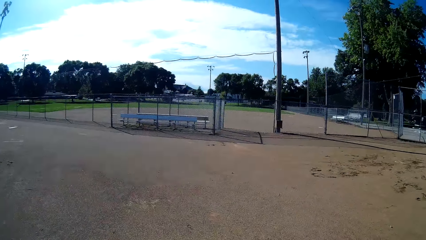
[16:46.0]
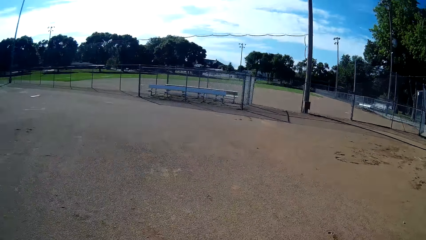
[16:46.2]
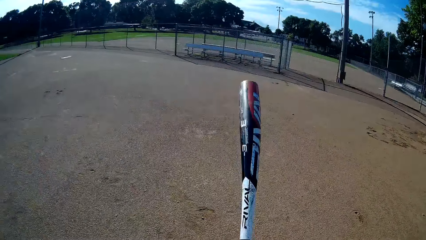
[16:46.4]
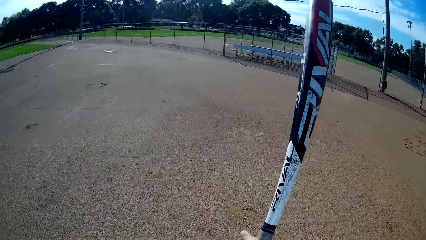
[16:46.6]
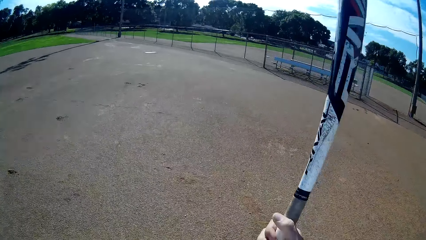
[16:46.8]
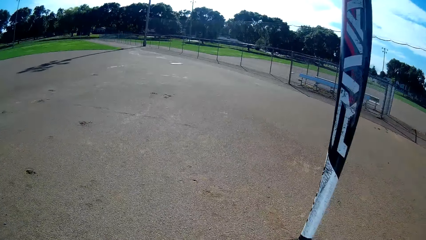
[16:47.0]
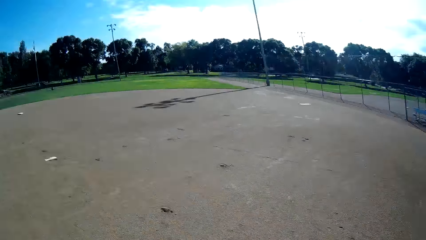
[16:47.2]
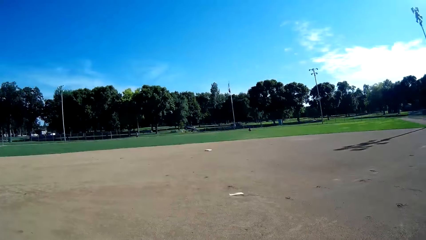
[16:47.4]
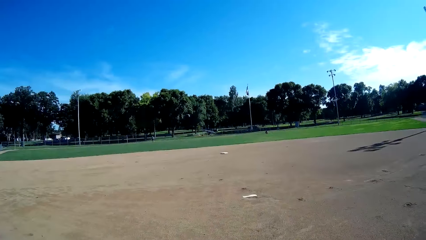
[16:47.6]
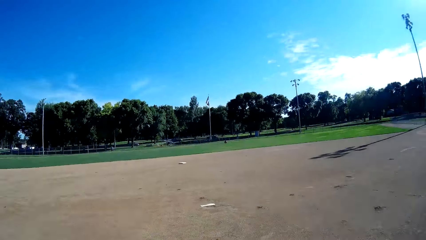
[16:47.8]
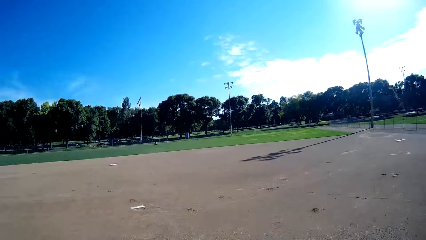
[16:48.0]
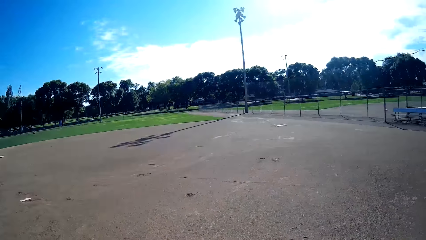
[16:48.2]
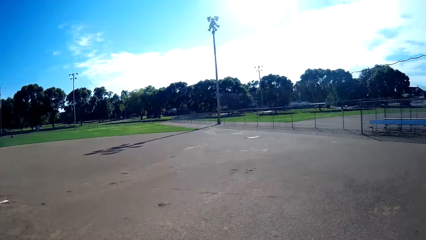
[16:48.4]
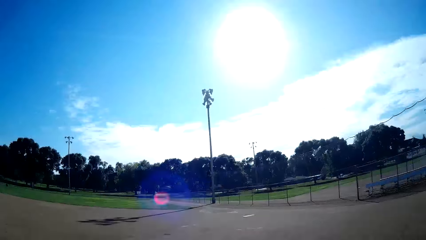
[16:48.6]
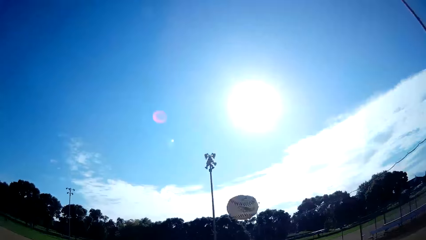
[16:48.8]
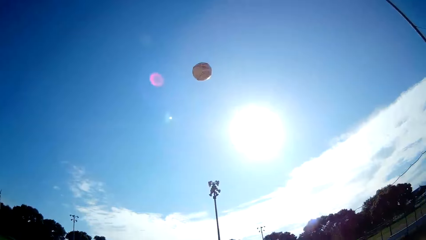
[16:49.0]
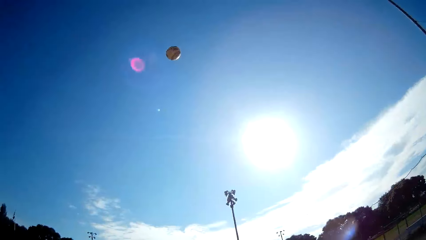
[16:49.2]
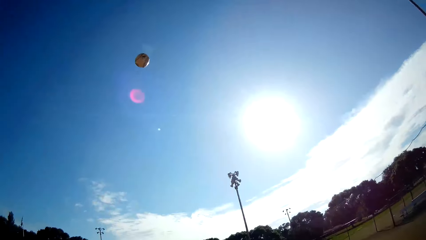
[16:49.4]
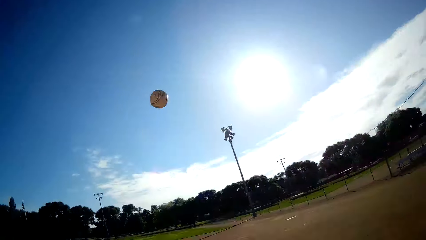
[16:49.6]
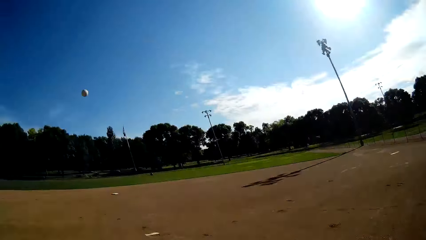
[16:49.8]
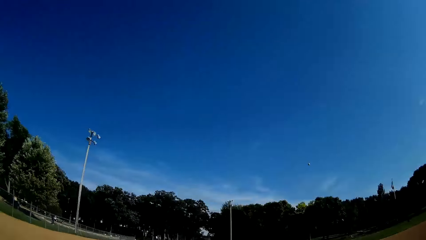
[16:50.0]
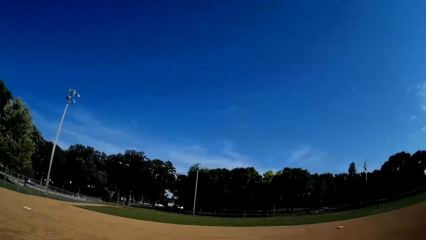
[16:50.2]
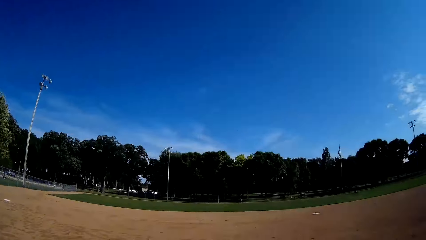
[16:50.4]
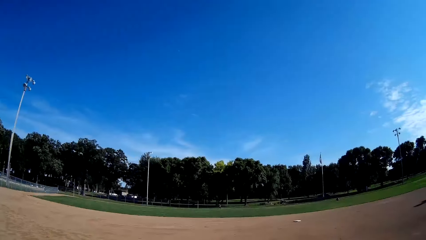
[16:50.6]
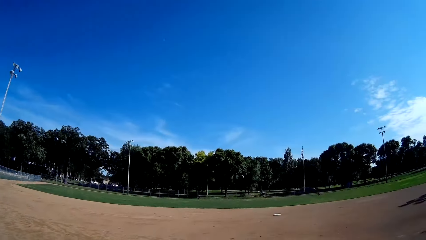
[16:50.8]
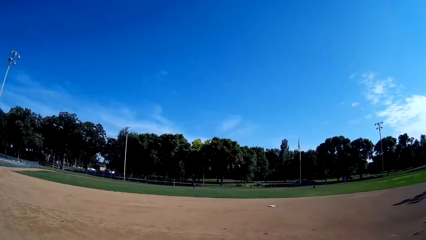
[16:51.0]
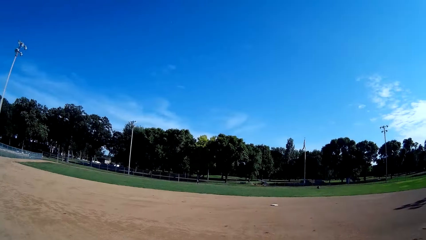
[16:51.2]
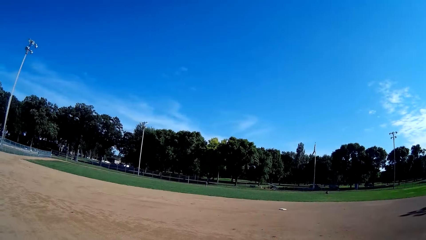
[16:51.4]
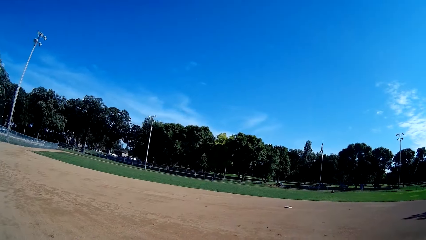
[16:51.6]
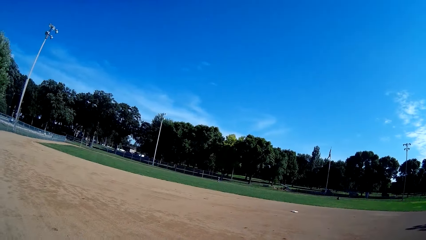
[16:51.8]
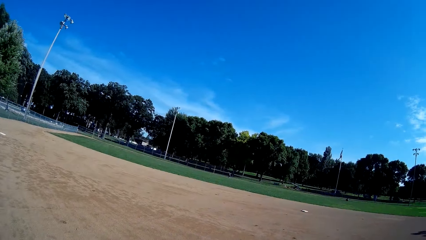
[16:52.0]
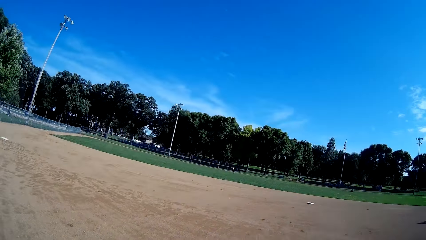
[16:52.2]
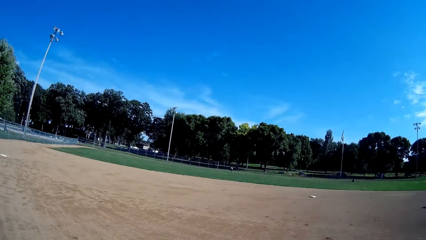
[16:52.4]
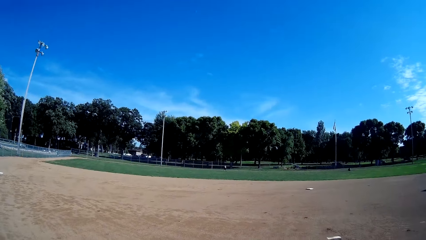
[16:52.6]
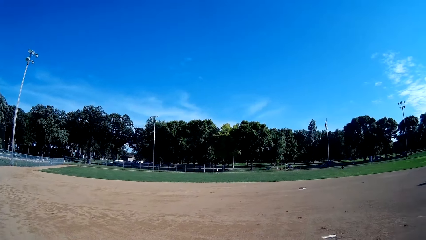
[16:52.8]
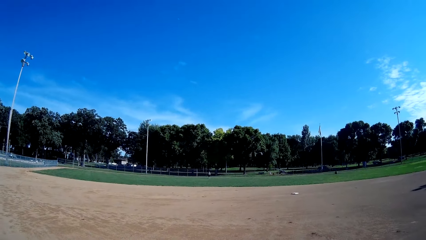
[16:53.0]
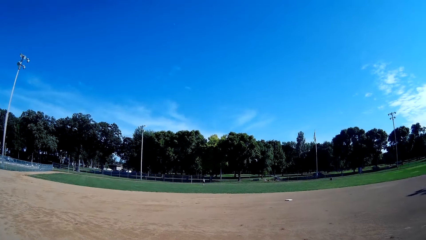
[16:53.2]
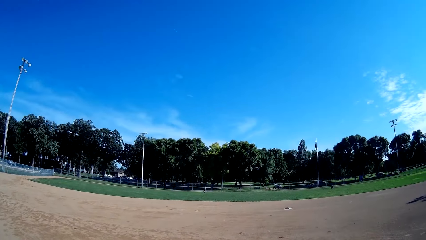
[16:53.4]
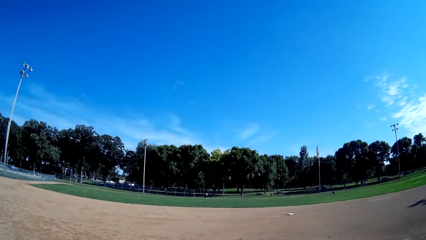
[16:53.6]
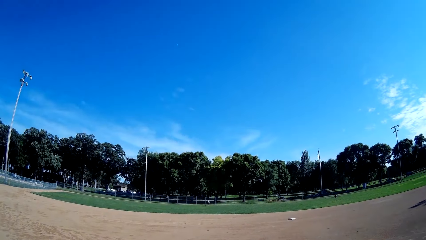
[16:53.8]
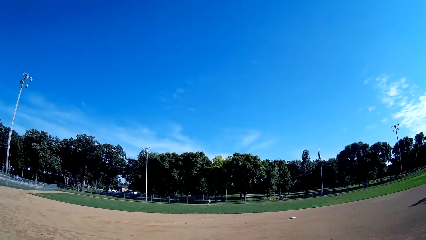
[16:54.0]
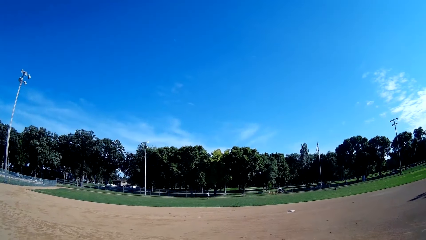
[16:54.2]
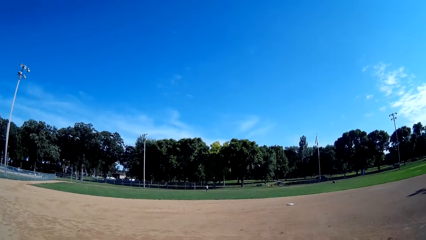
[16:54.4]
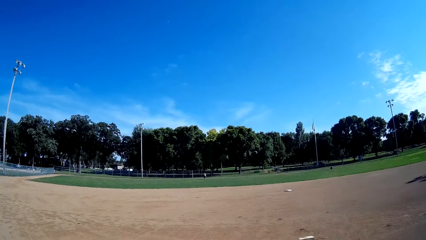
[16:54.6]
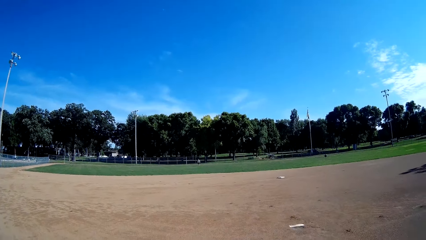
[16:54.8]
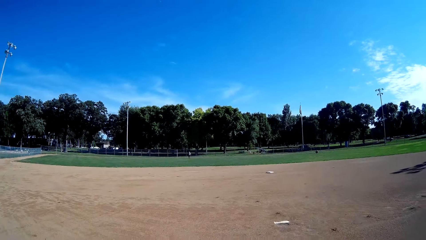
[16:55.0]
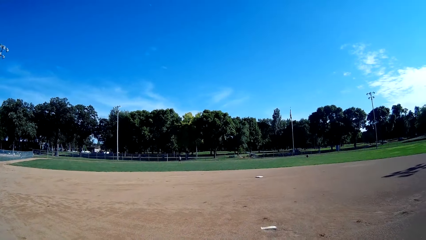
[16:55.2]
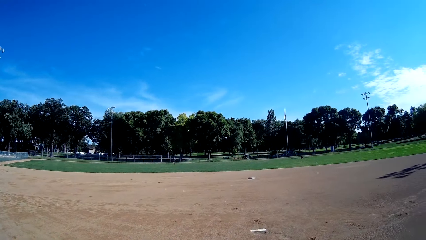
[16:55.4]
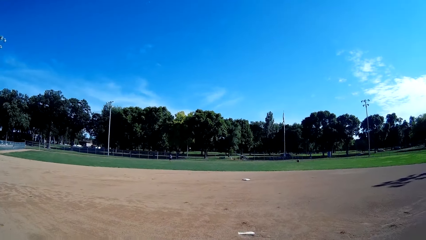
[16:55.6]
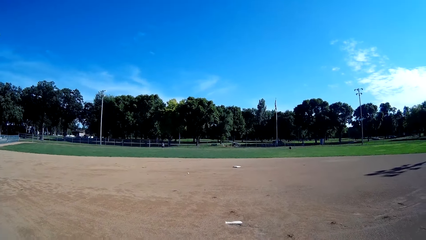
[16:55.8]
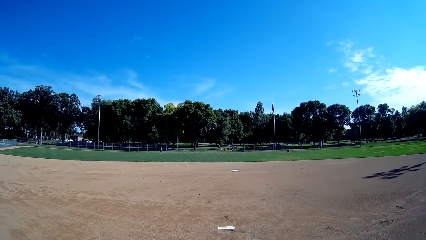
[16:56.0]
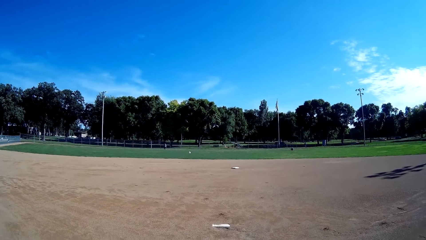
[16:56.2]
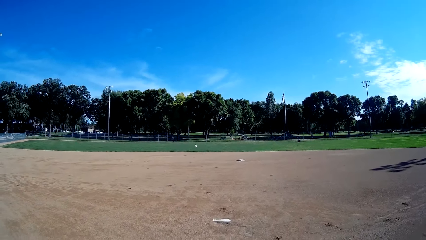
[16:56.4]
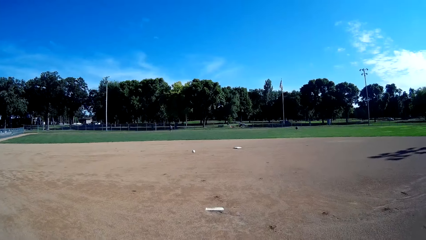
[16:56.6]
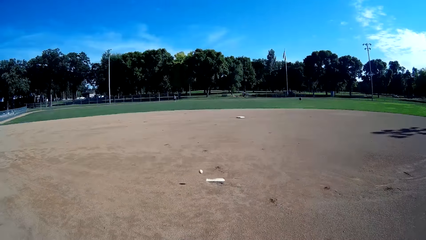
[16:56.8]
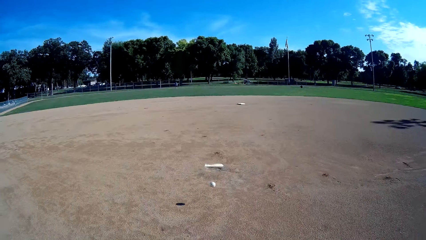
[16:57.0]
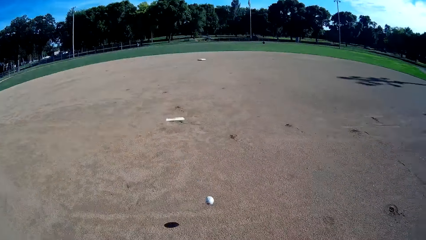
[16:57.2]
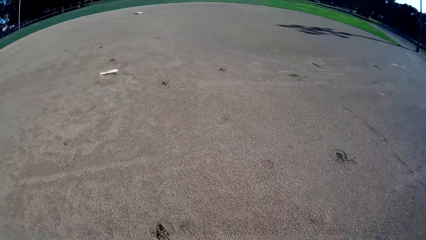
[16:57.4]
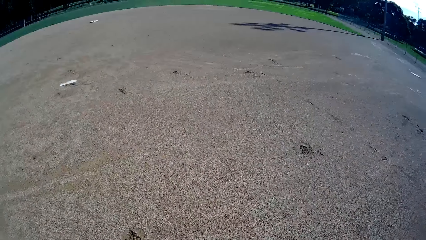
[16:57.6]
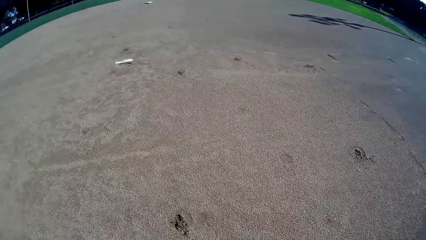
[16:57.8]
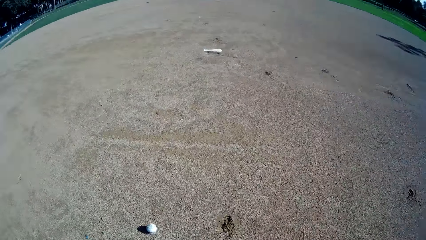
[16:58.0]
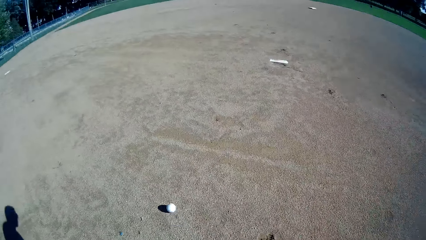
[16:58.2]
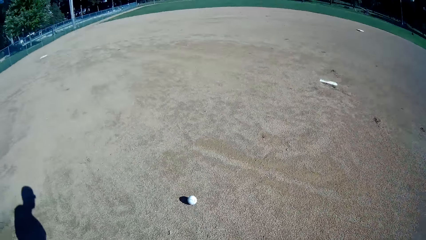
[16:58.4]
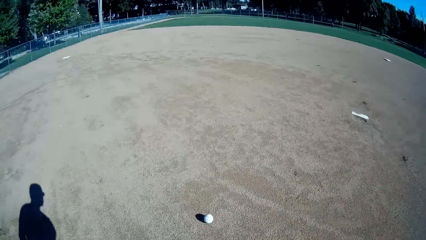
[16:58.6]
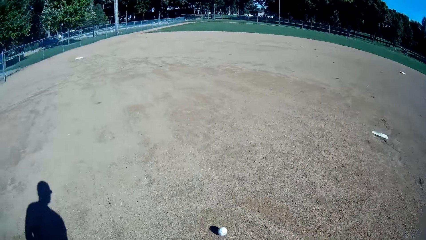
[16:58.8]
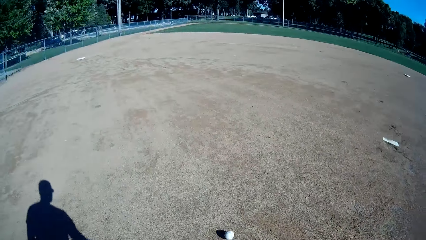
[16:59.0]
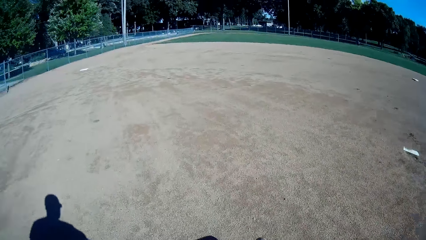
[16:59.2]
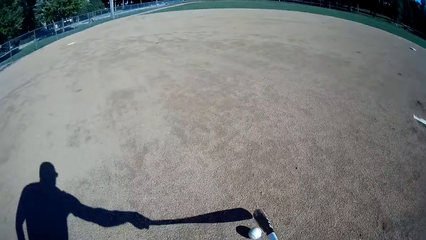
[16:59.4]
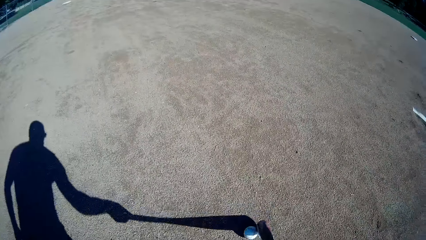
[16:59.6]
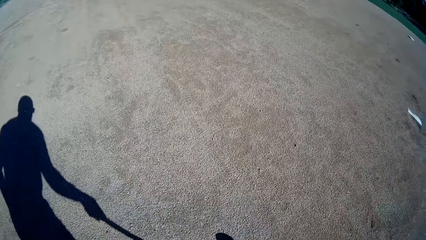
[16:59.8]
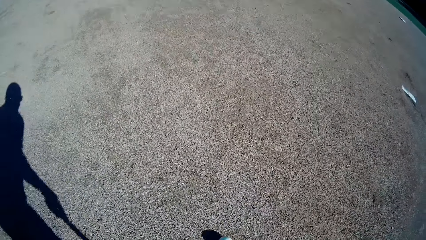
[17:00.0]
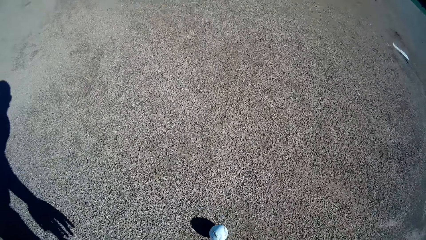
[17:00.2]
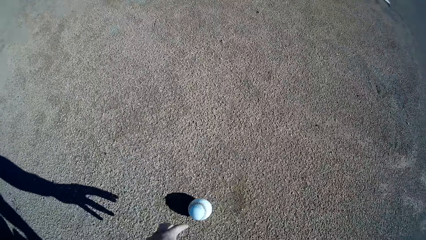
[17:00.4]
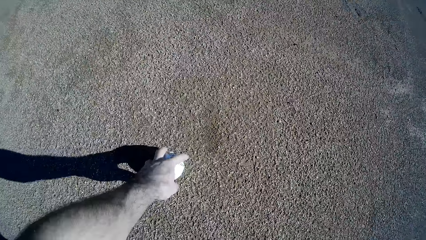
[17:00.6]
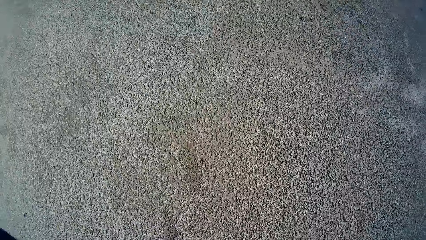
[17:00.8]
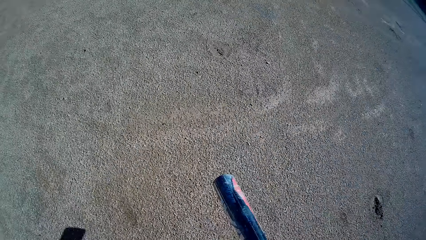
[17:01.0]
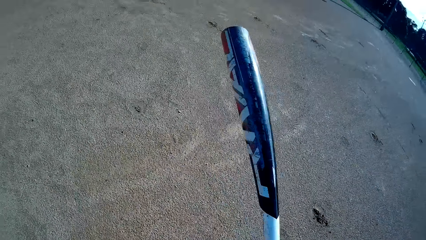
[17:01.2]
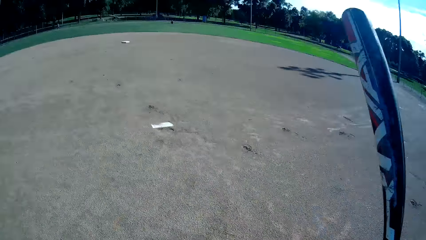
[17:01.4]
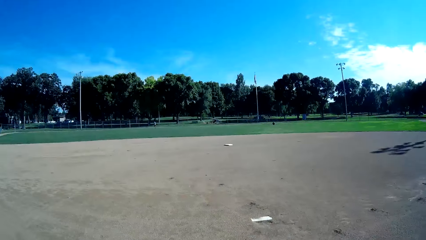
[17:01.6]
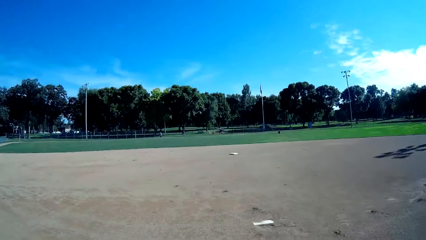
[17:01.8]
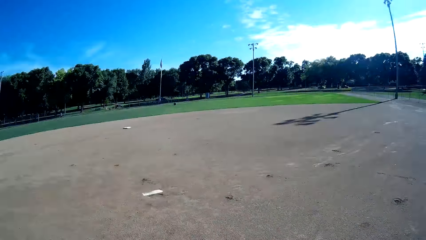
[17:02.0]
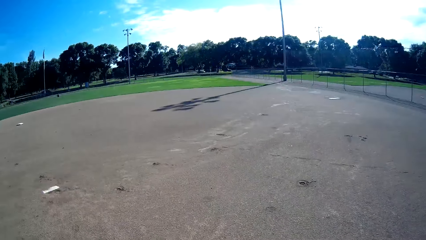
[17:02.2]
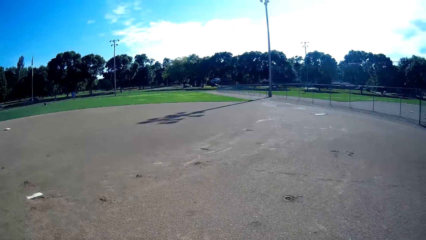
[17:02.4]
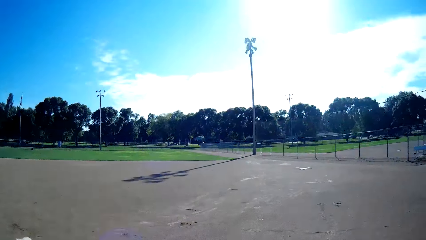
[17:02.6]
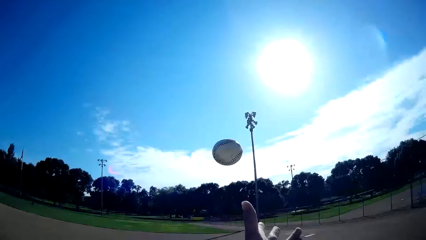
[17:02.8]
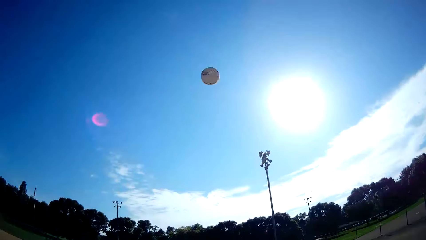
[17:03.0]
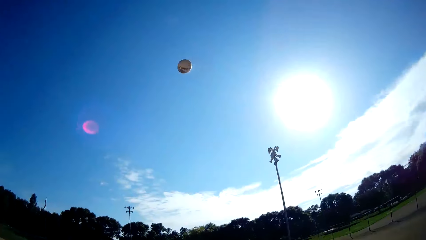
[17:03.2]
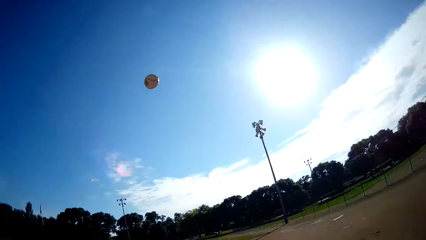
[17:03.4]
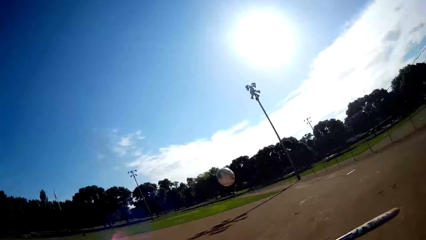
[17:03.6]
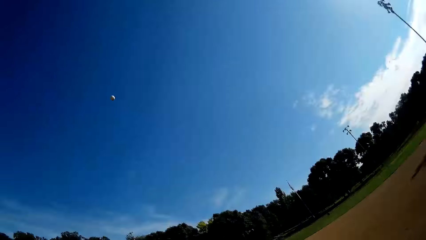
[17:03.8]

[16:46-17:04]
The camera wearer throws the ball up. They hit the ball using a cricket bat towards a man. The man throws a baseball to the camera wearer. The camera wearer picks up the ball from the ground. They throw the ball up.
